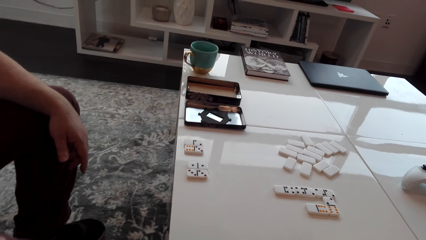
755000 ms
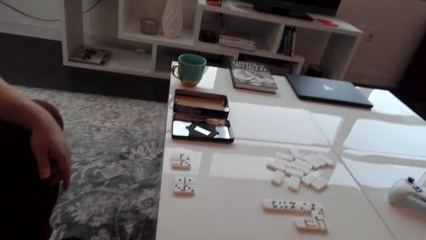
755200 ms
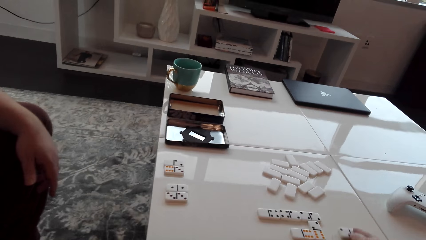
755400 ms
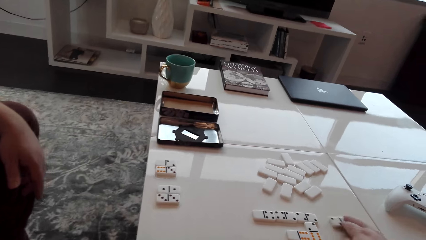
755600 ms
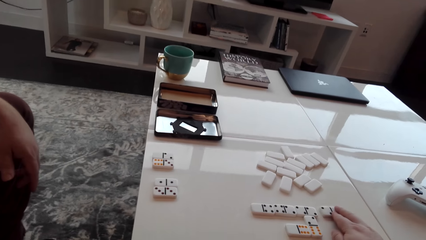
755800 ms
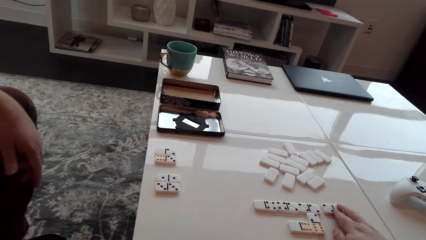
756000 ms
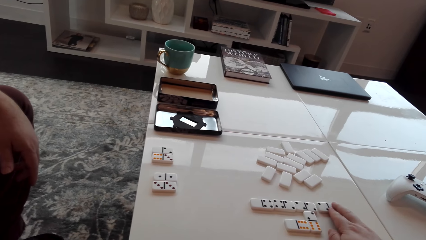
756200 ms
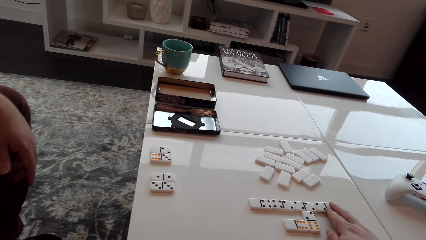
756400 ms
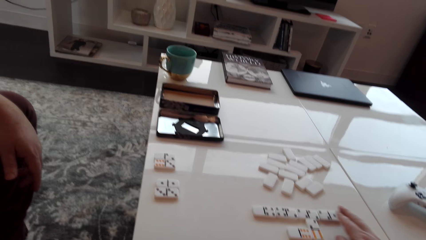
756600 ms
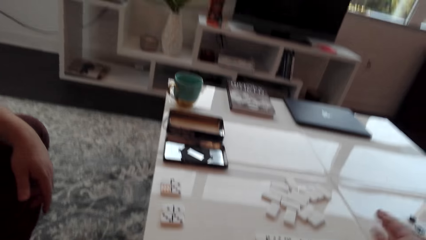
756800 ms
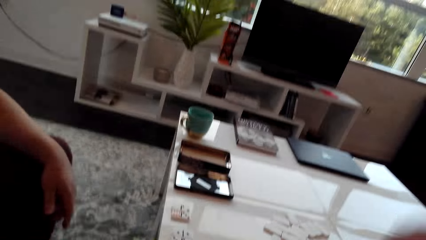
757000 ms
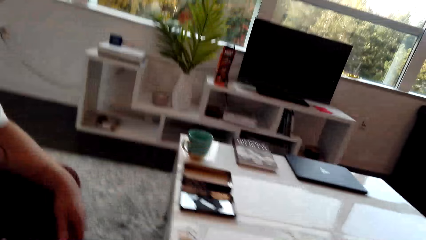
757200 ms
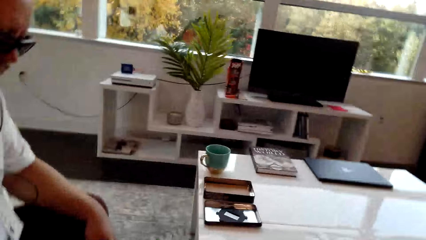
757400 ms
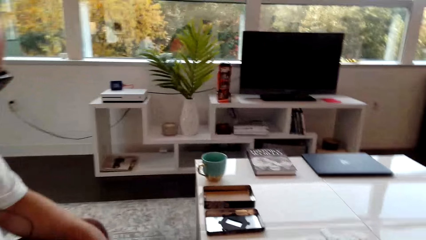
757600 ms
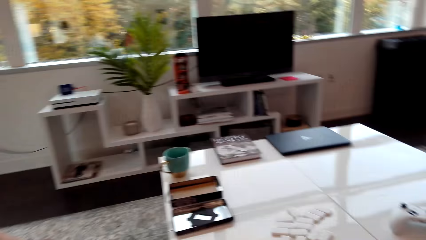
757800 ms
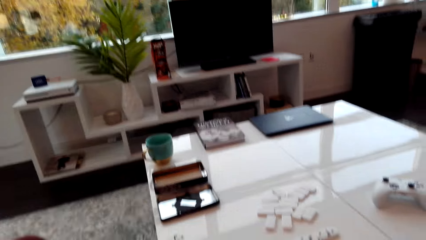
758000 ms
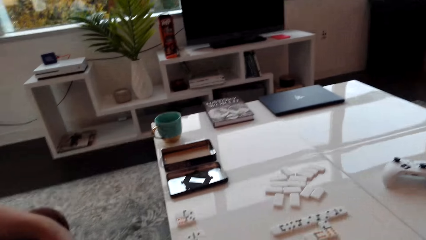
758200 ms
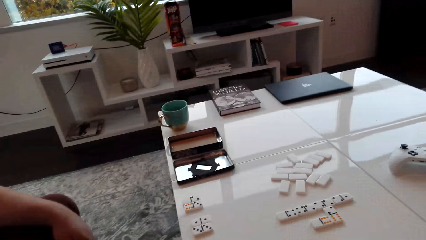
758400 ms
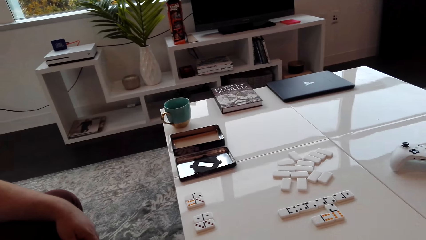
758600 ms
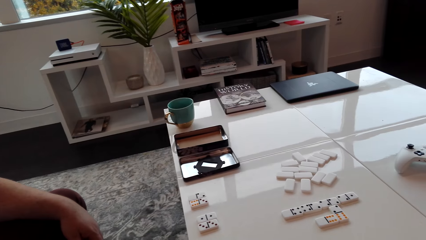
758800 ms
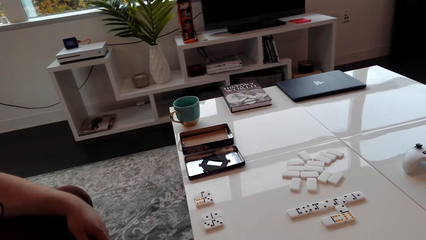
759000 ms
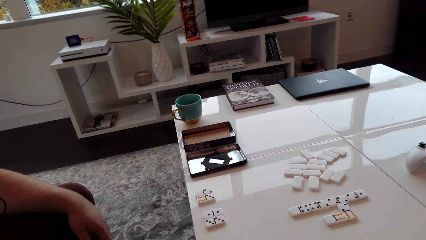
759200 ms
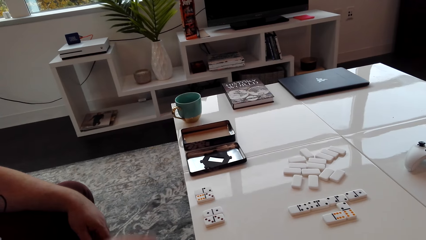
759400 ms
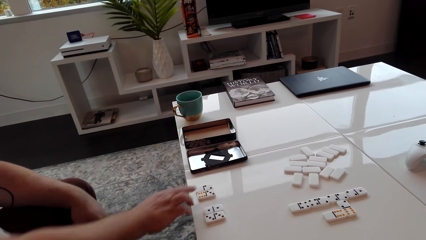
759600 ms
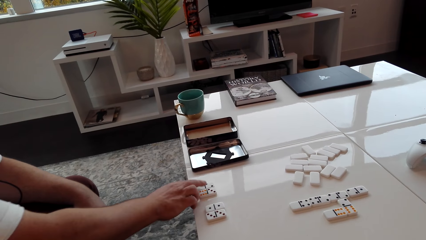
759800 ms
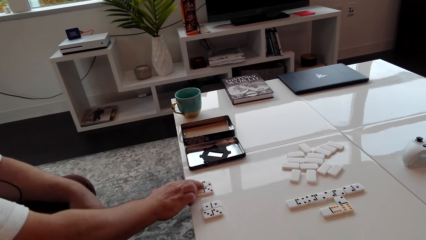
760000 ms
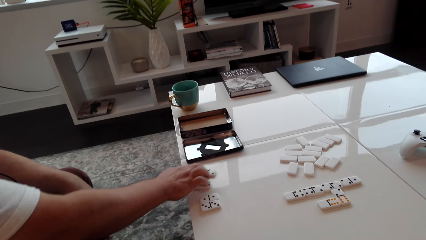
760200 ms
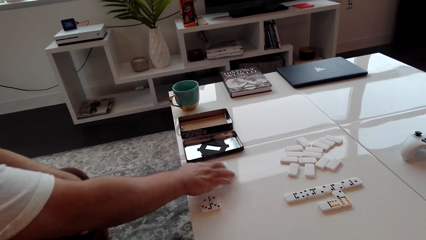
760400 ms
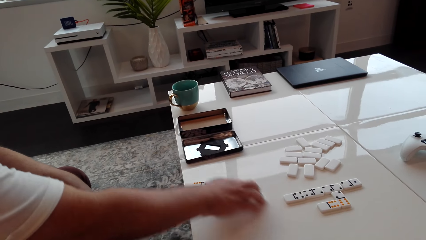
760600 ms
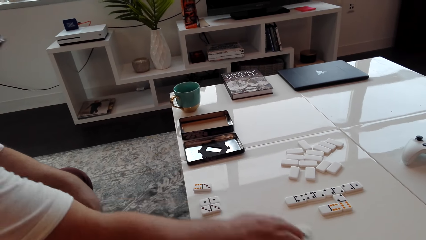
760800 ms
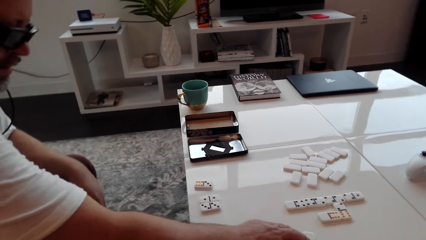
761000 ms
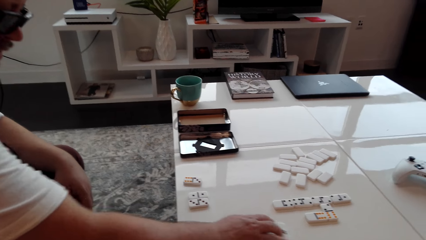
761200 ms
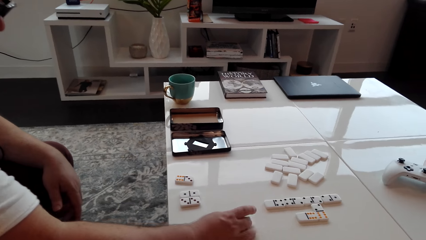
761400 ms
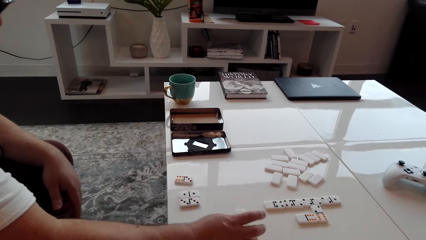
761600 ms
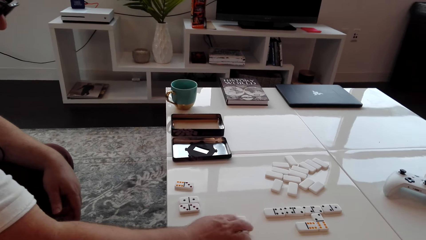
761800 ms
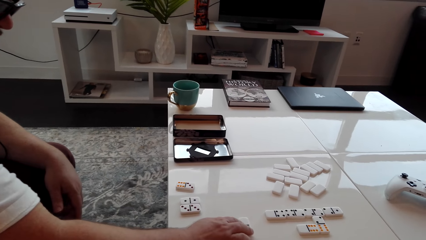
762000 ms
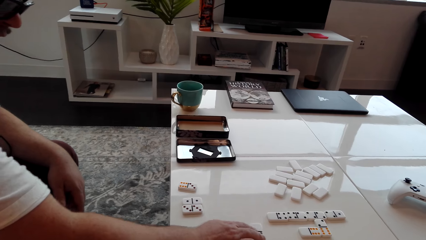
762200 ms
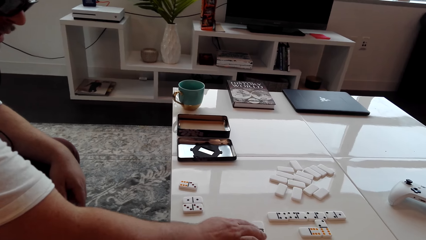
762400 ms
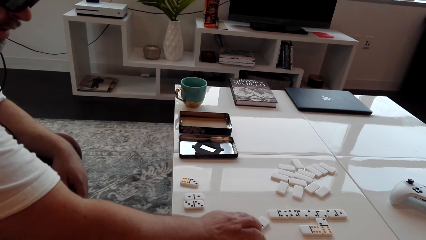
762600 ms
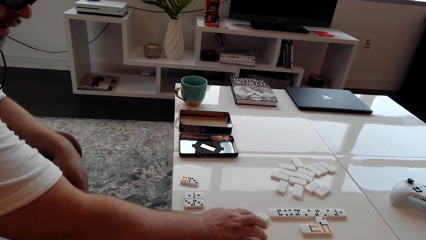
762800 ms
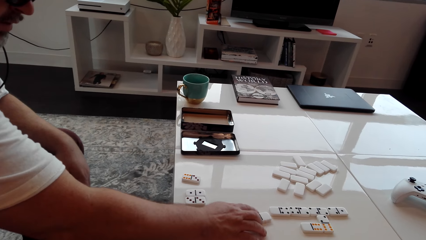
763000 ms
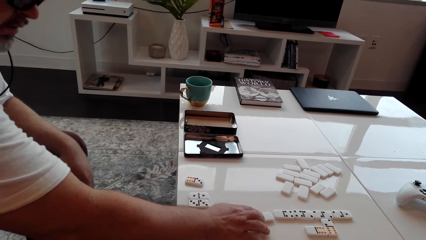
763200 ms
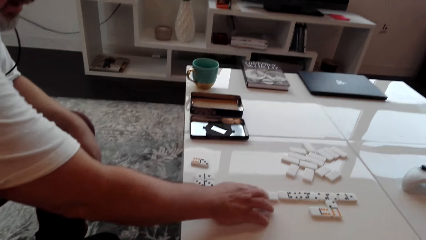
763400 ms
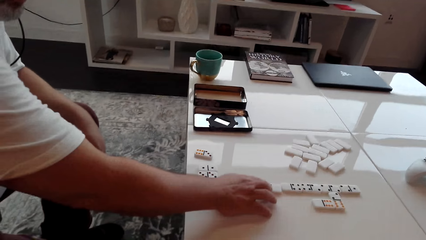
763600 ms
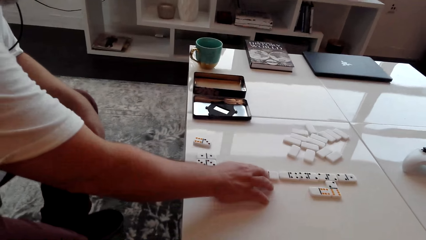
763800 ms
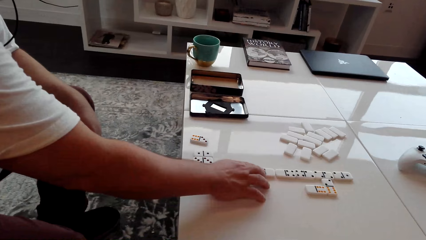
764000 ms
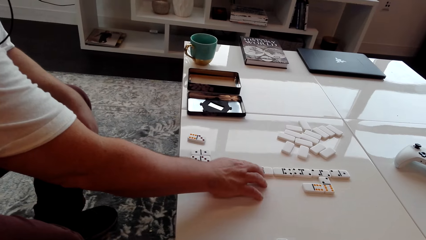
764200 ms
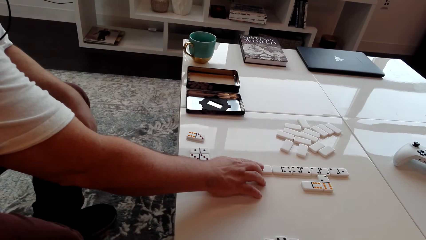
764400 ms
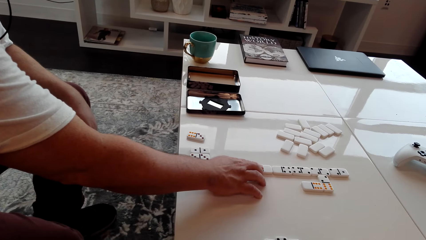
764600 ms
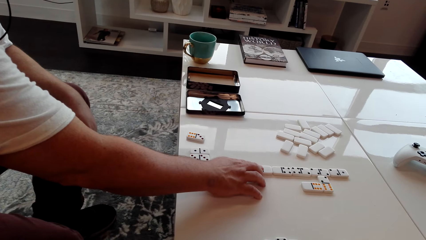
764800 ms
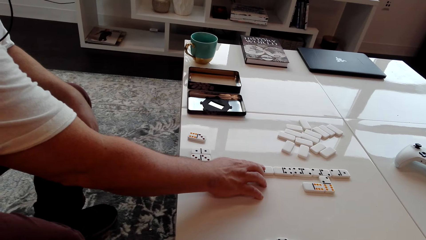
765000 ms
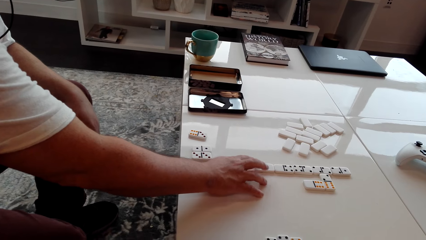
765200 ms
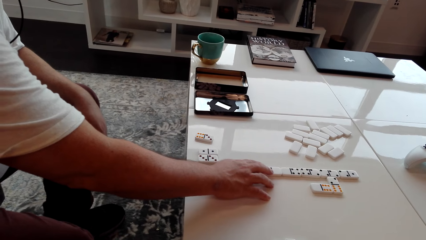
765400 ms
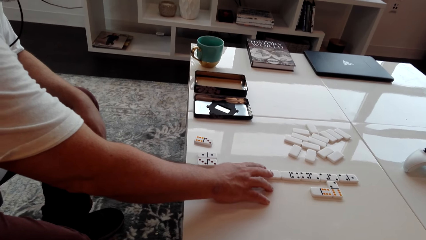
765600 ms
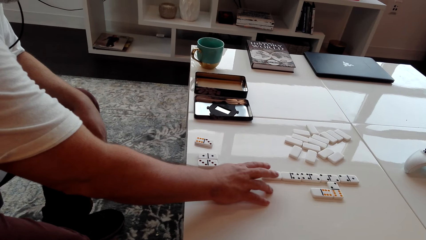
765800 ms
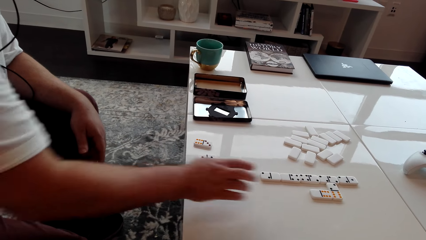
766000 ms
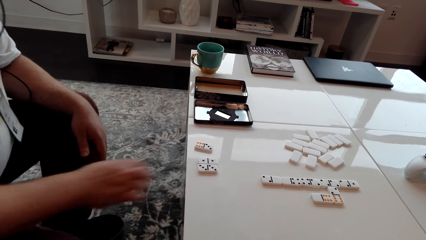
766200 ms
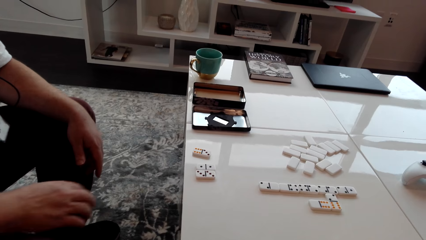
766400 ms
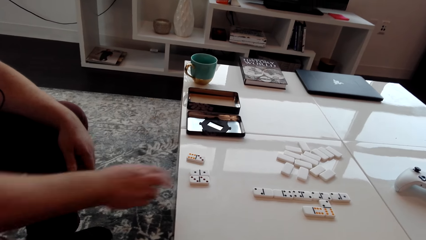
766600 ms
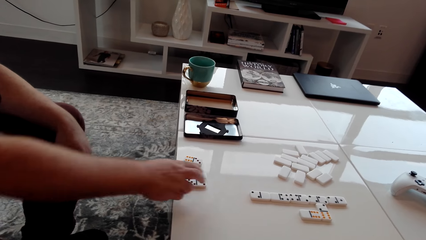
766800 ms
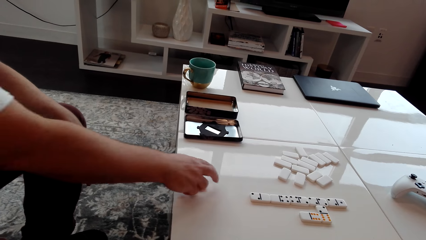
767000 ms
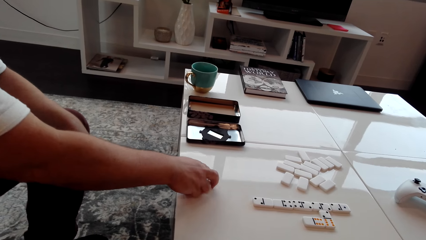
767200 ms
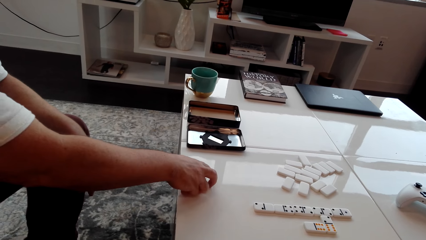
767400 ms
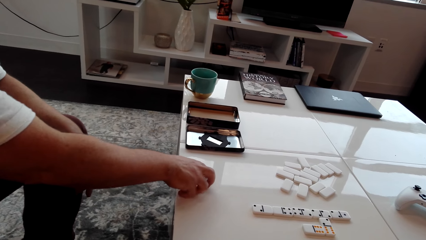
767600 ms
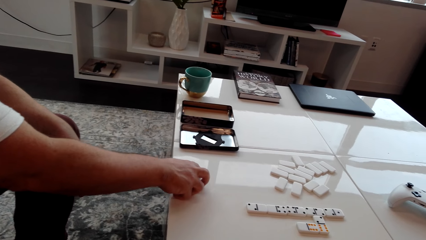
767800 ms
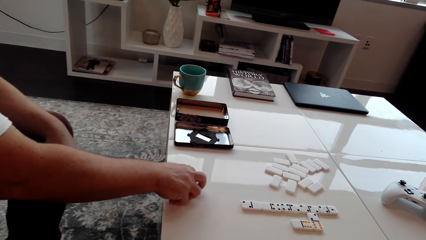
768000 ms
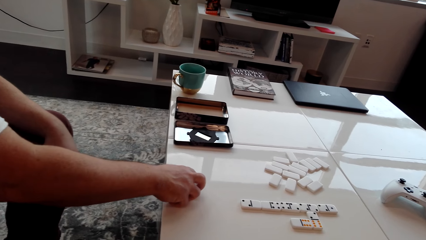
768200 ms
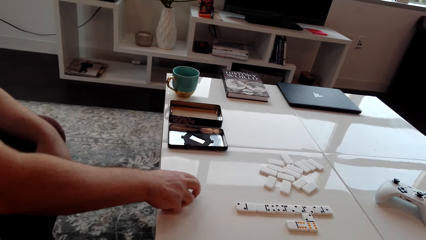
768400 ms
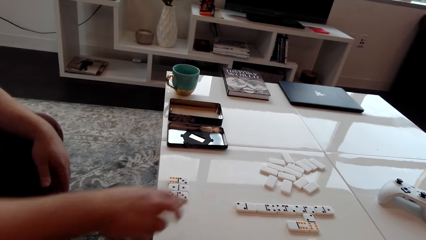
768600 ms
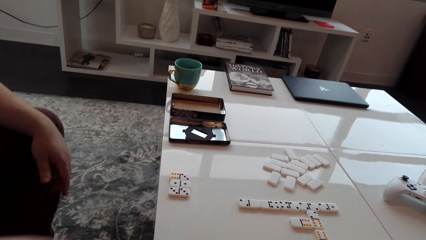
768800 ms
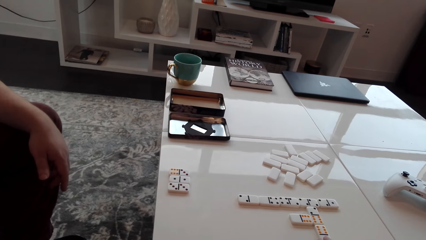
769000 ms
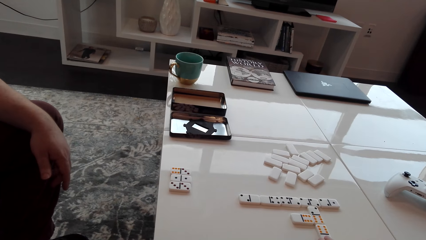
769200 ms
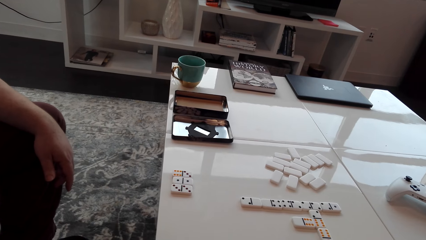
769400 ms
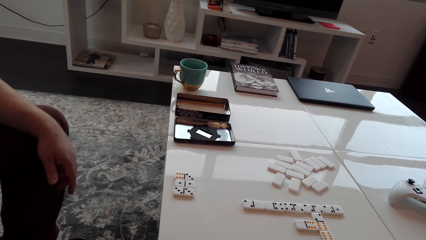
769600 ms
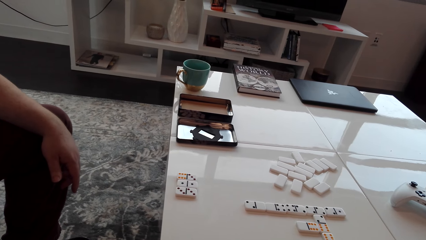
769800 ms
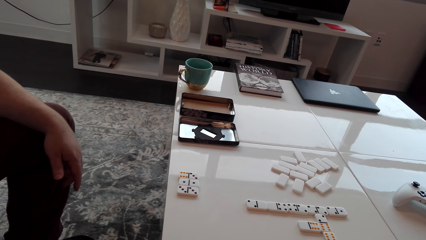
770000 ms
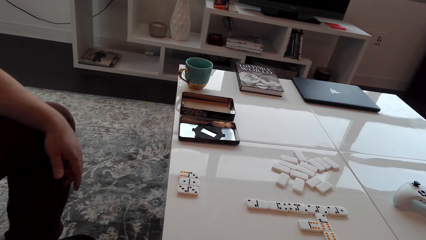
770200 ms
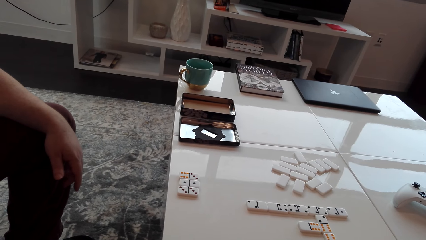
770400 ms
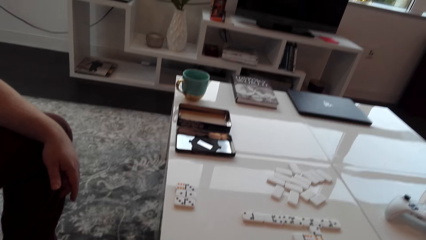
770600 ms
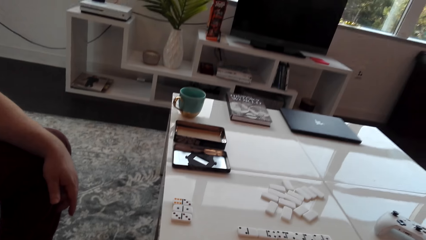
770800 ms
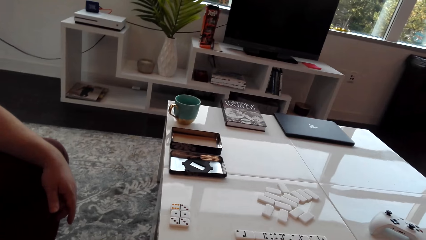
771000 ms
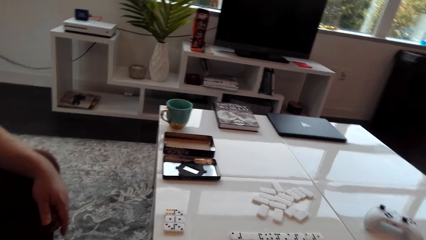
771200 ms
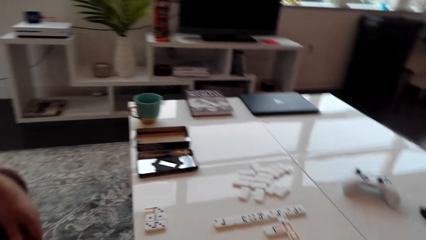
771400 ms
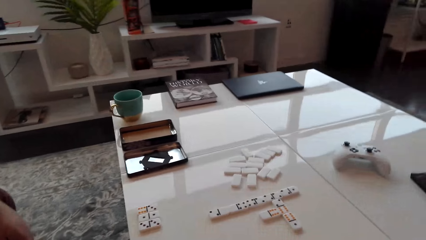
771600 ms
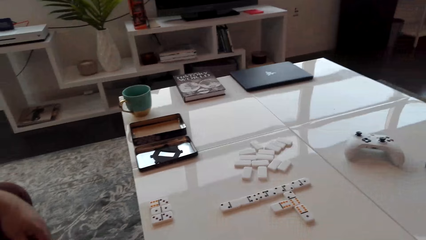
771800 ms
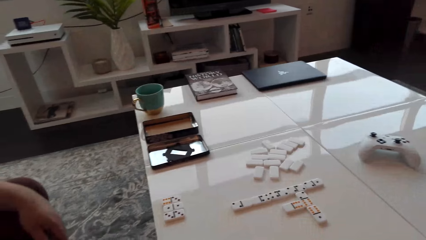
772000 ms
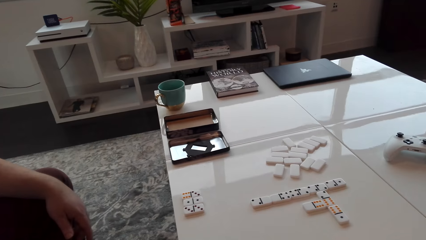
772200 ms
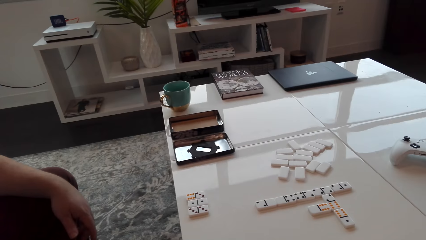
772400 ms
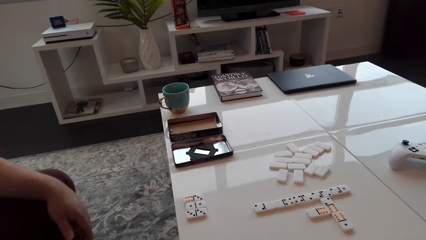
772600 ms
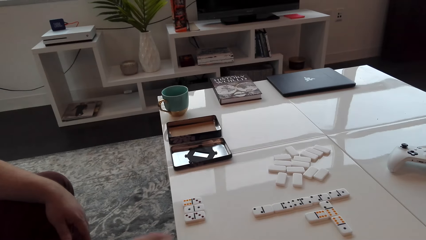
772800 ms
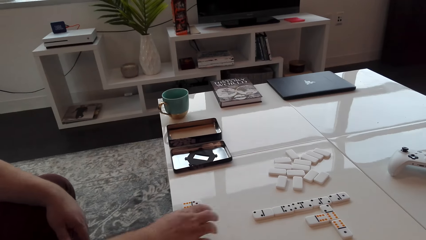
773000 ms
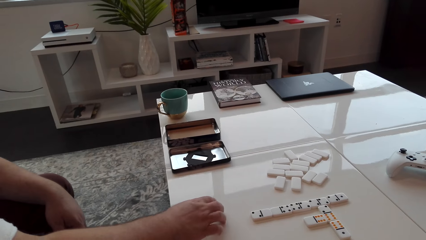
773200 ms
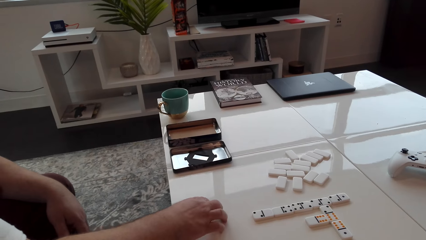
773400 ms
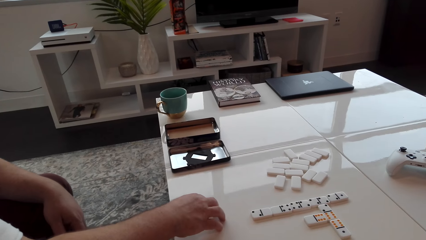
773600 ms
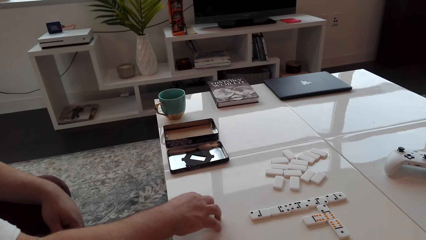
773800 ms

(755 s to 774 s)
The camera wearer moves the dominoes dice and touches the dominoes. A man touches the dominoes and moves the dominoes dice. The camera wearer converses with the man.
